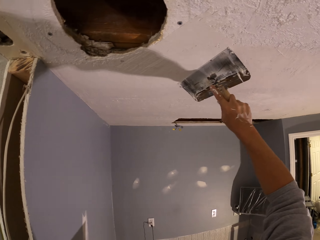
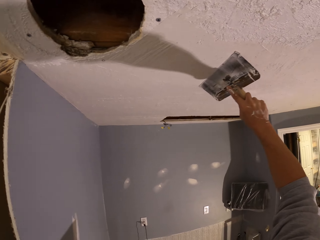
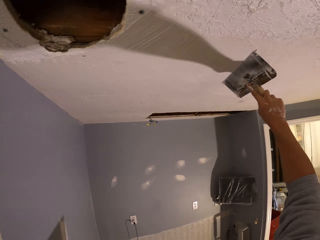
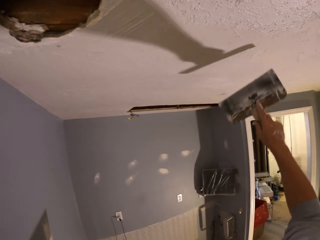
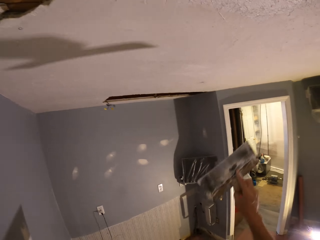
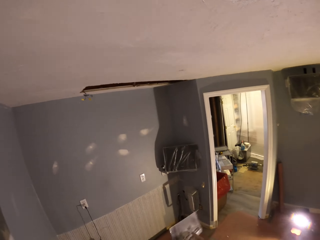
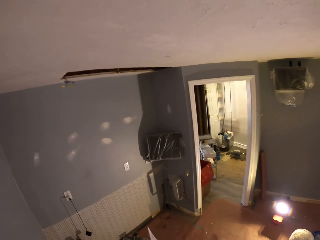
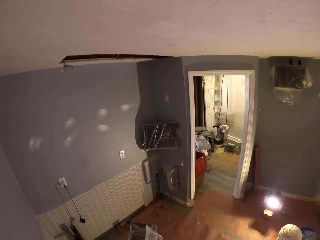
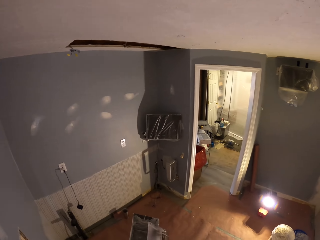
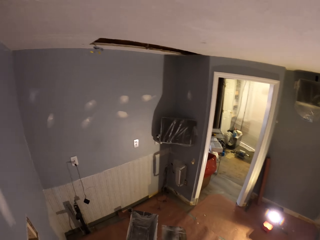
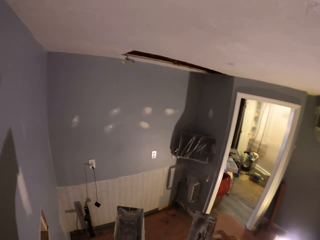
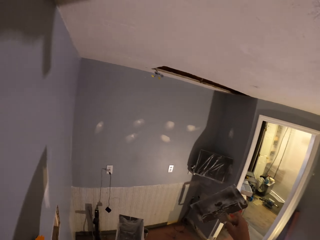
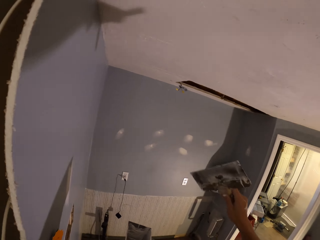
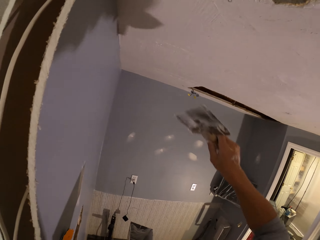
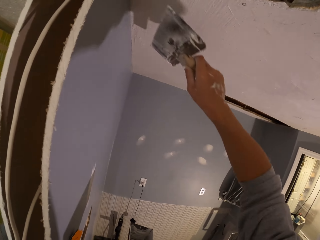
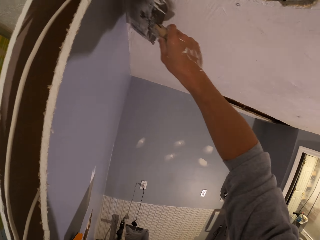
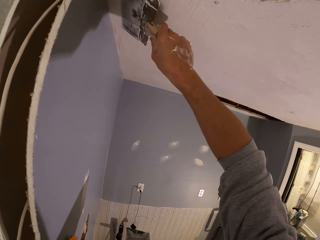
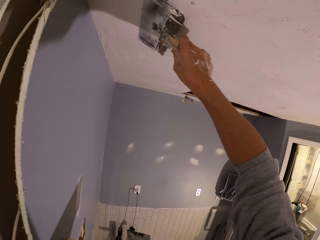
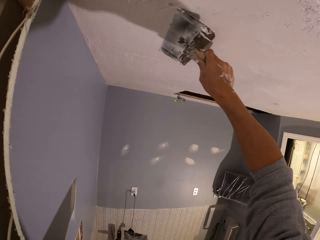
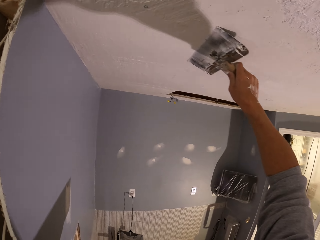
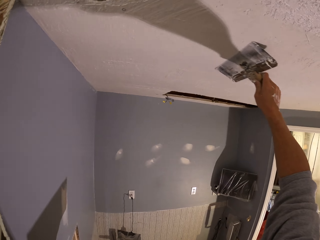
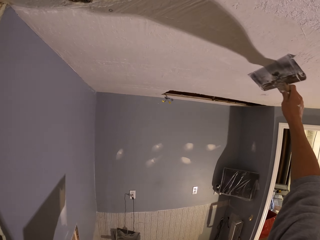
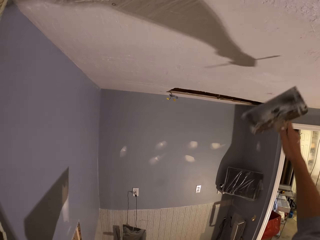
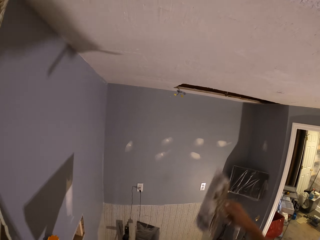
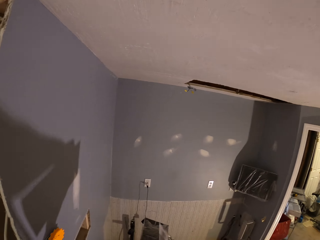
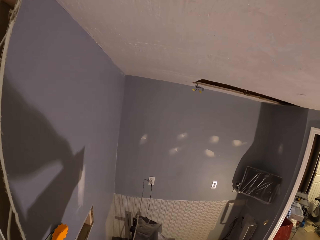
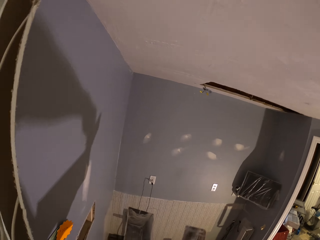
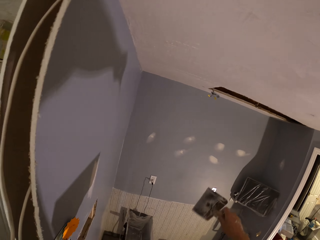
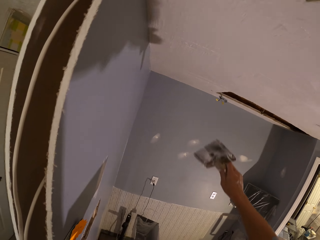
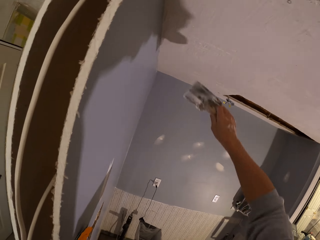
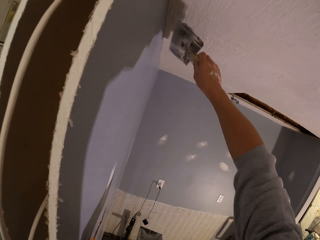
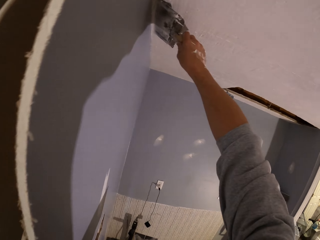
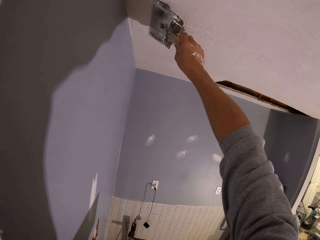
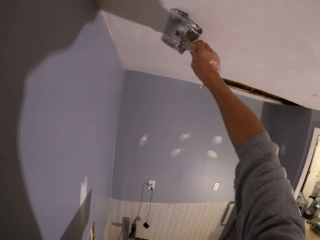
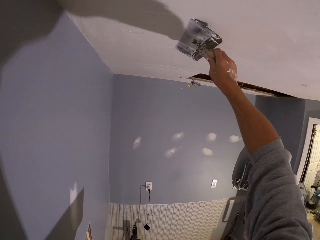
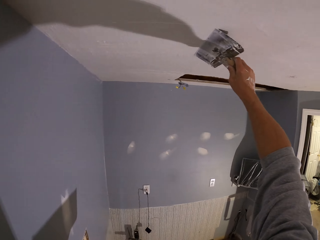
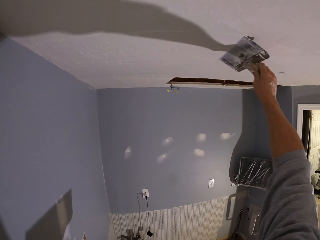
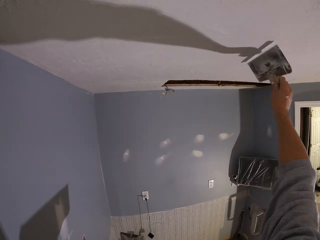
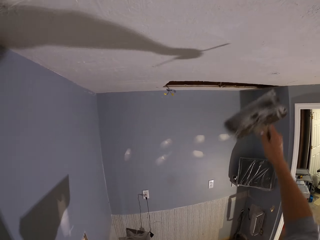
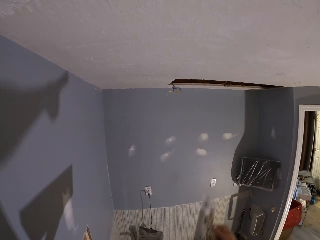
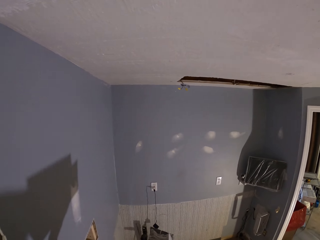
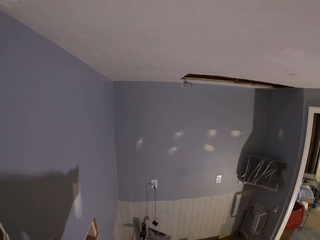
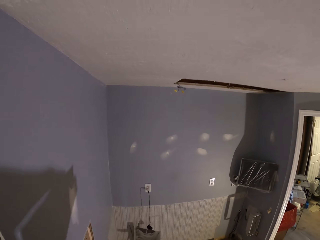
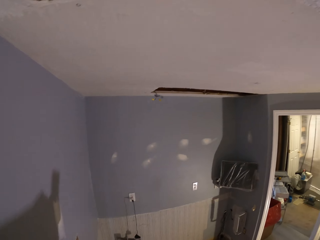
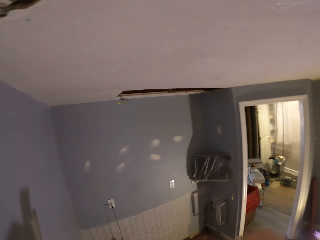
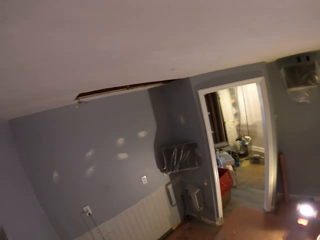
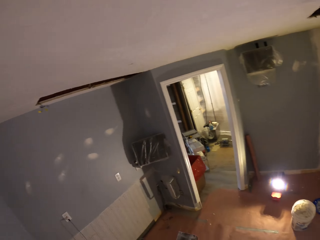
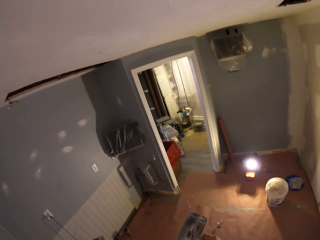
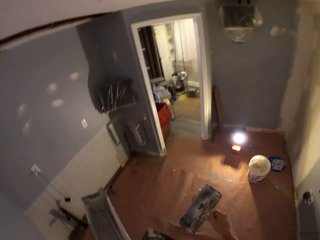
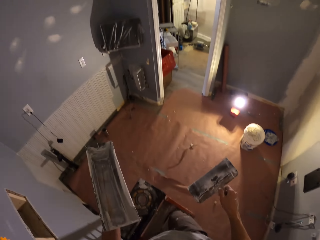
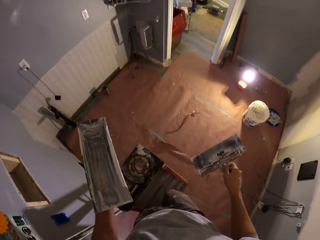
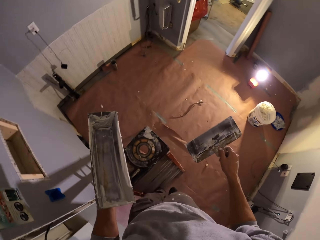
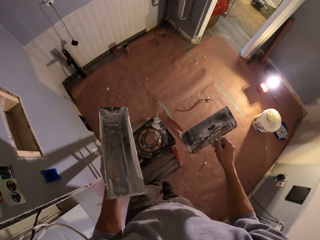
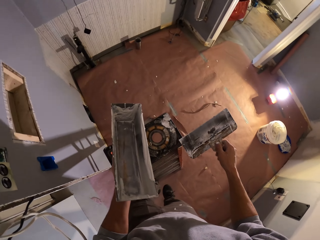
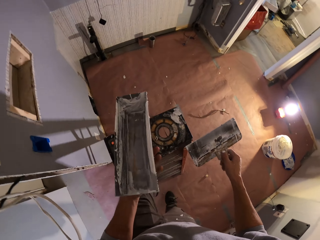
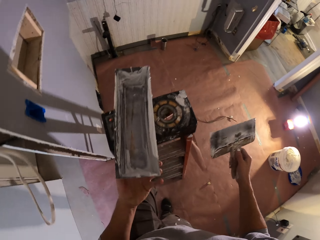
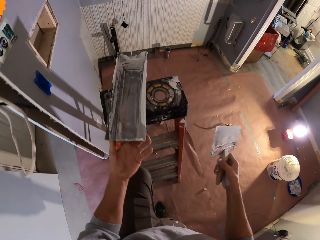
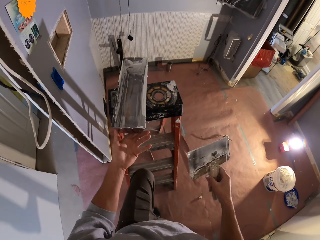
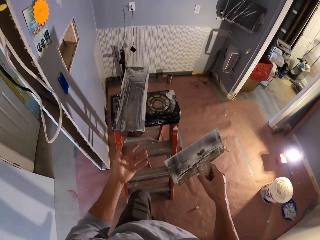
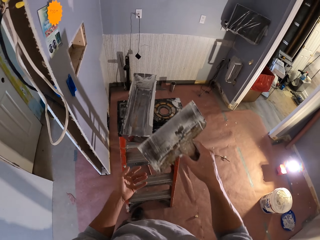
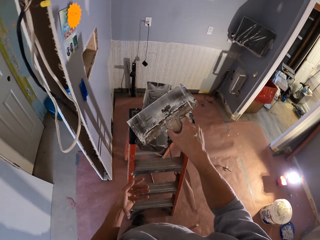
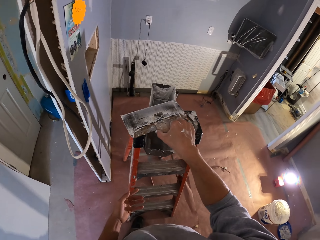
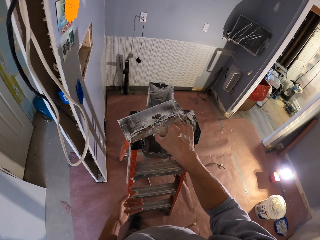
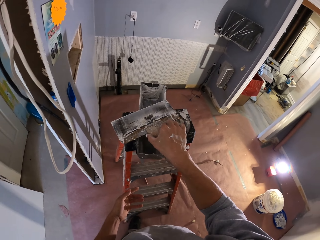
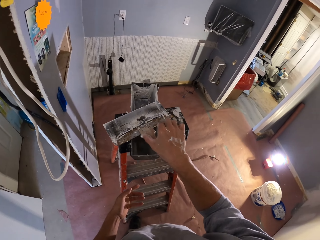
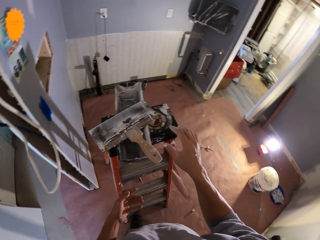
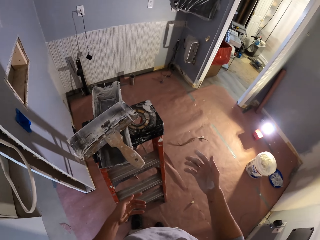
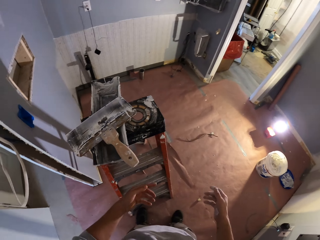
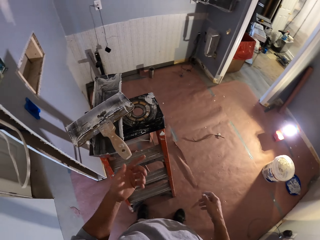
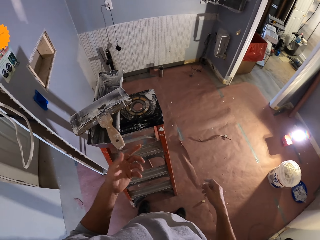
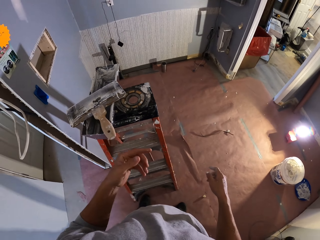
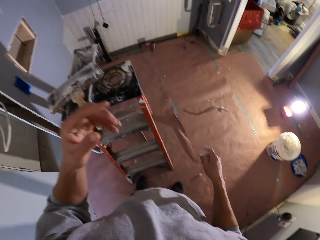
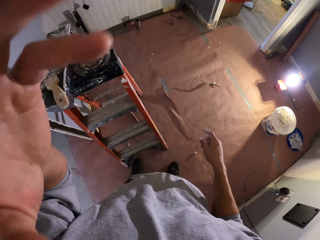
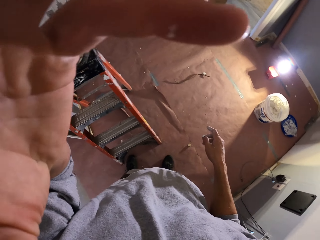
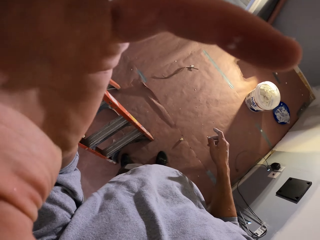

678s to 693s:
The camera wearer rubs the paint brush on the paint can. They look around the room. They apply the paint on the ceiling or wall. They rub the paint brush on the paint can. They apply the paint on the ceiling. They look around the room. They alight the ladder. They place the paint can on the ladder. They place the paint brush on the paint can.
